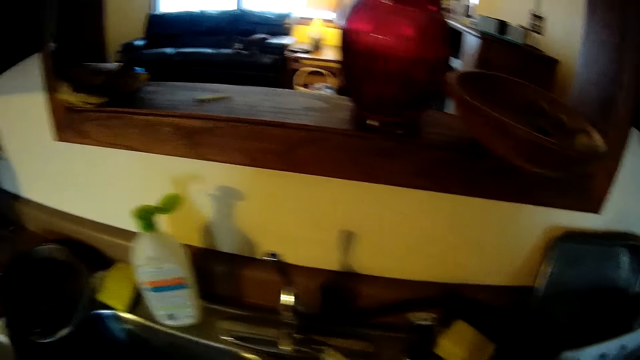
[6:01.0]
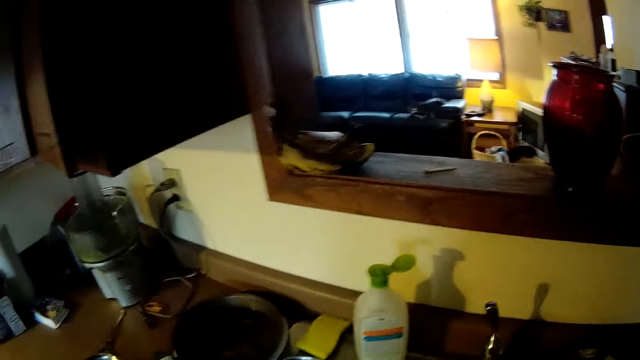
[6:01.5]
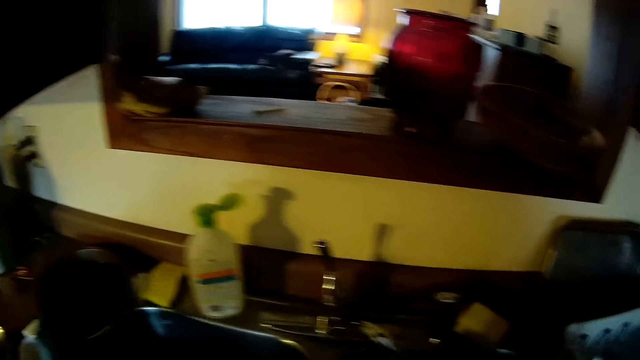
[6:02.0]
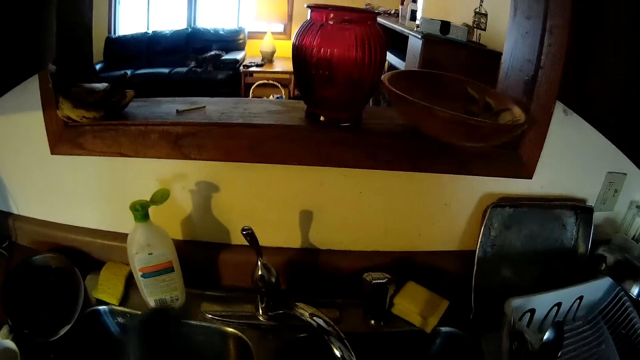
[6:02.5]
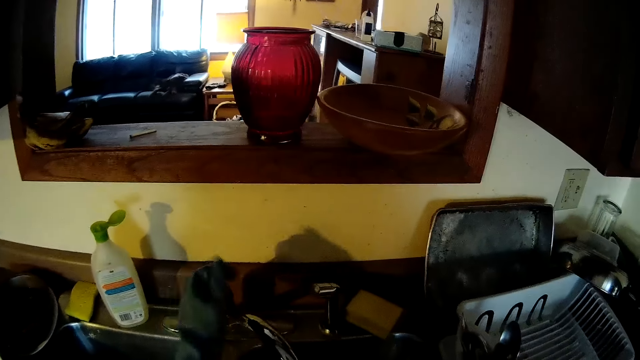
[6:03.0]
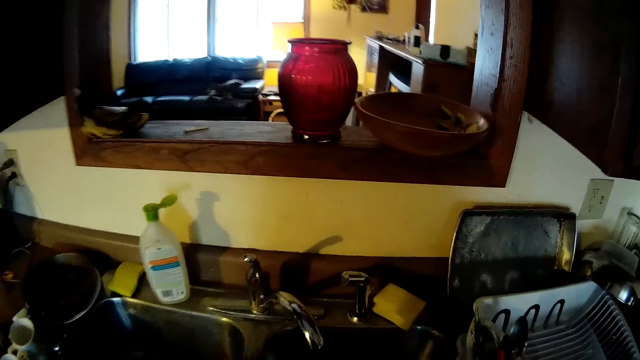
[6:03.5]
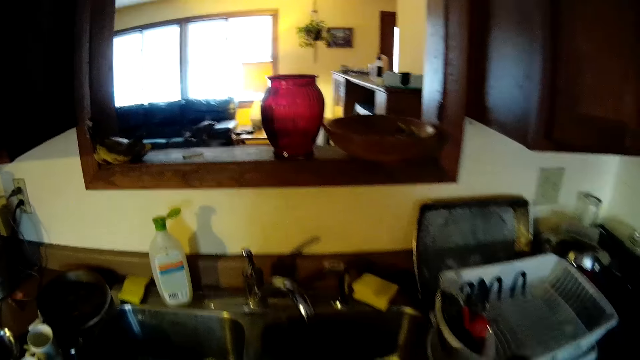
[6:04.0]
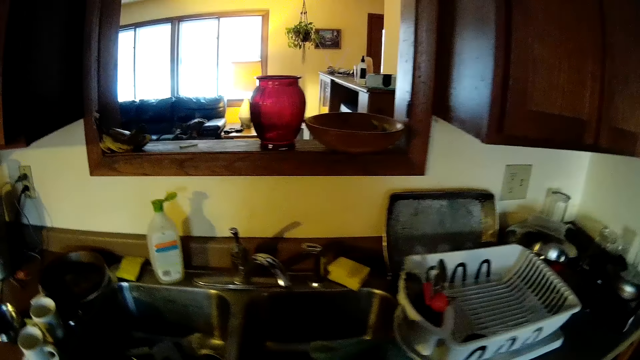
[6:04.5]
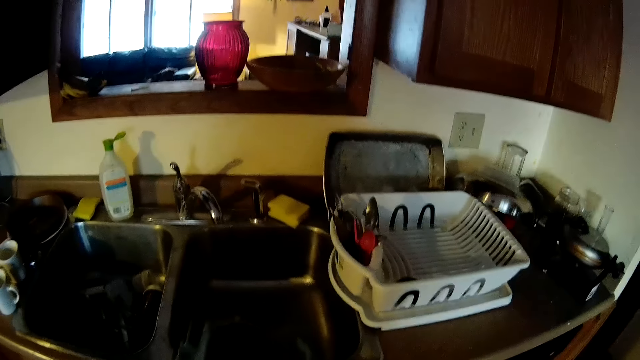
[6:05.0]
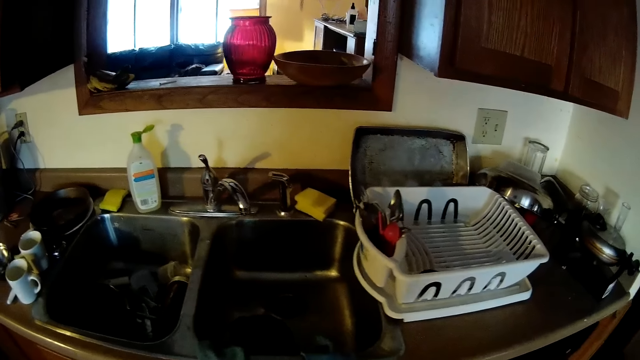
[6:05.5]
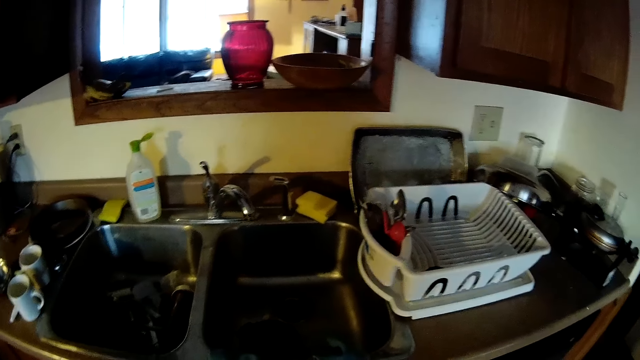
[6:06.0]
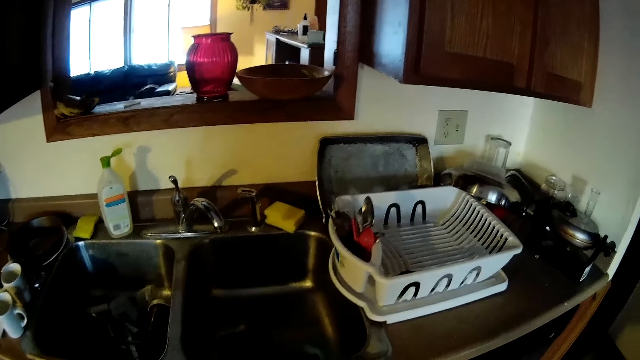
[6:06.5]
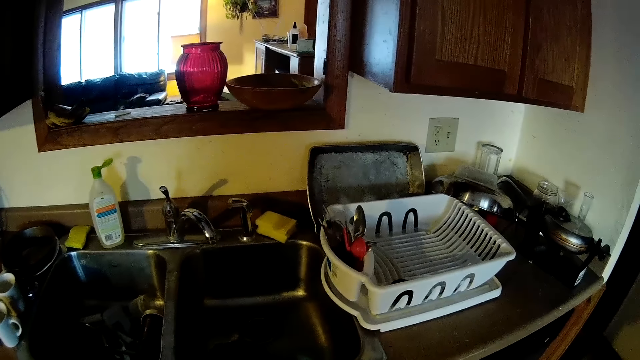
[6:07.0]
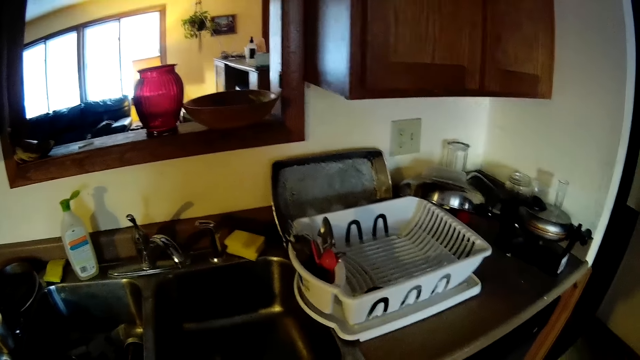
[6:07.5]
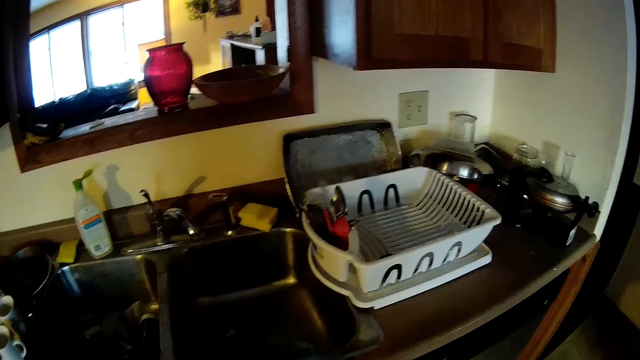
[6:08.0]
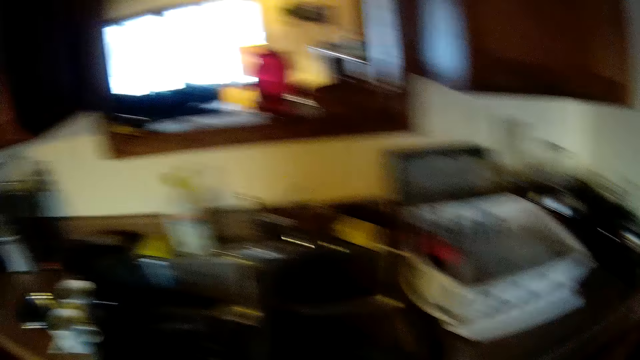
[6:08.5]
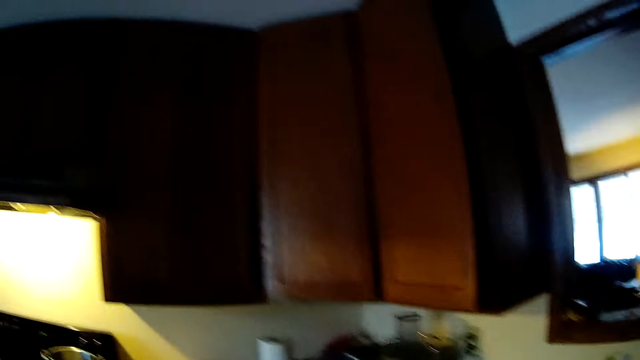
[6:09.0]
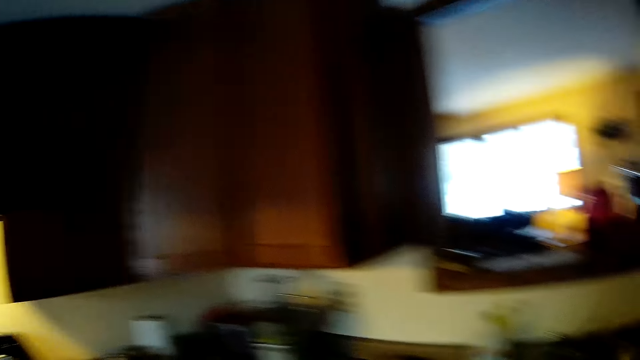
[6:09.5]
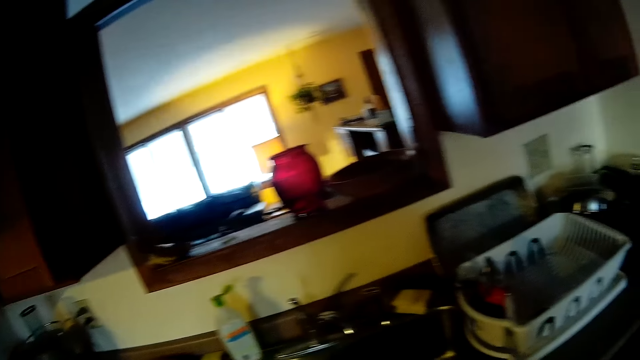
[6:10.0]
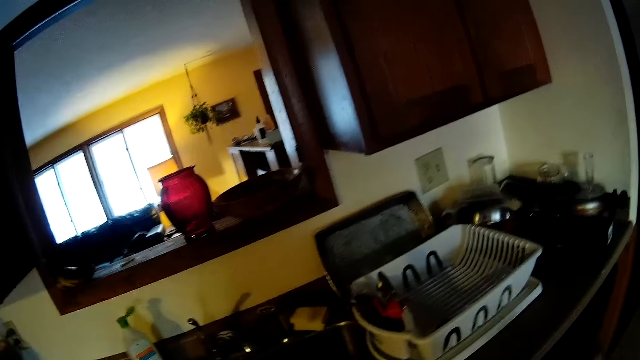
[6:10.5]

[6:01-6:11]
The camera wearer closes the tap with her left hand. She removes a pair of gloves with both hands into the sink.

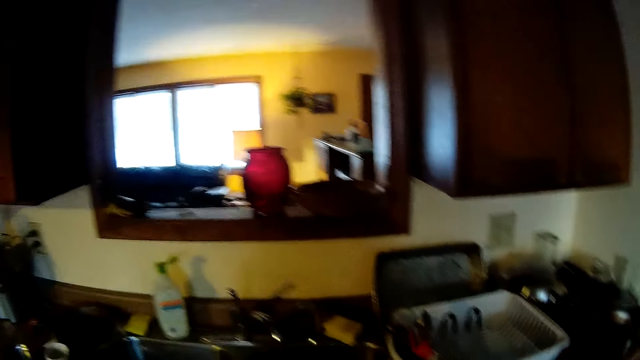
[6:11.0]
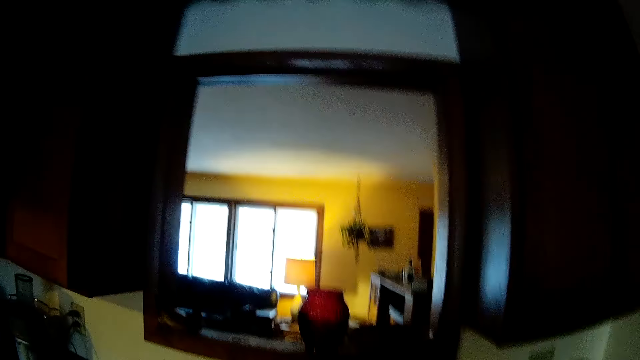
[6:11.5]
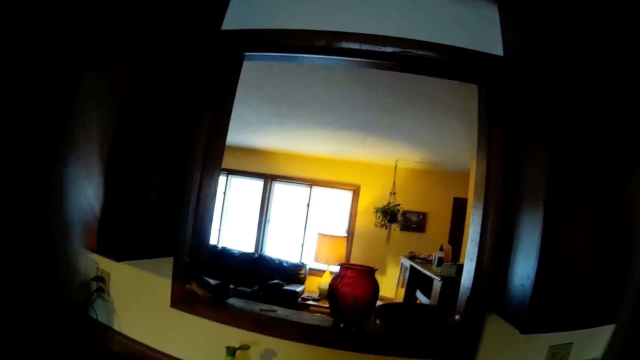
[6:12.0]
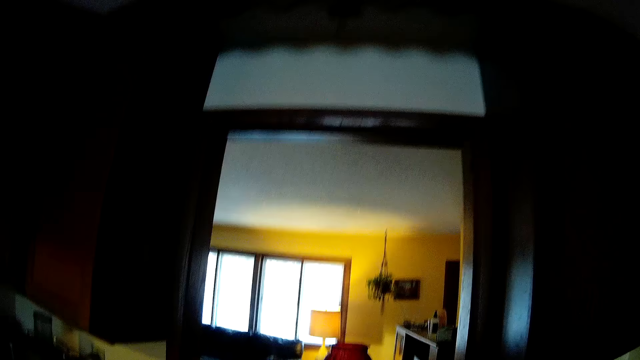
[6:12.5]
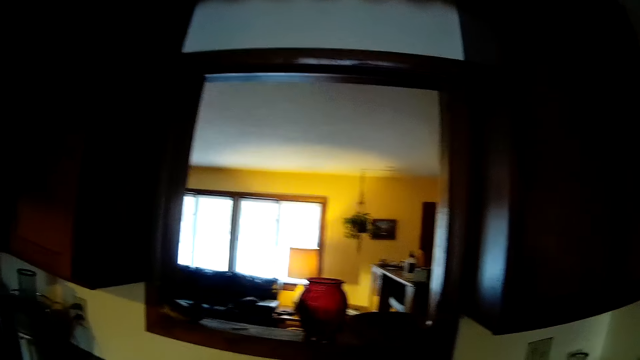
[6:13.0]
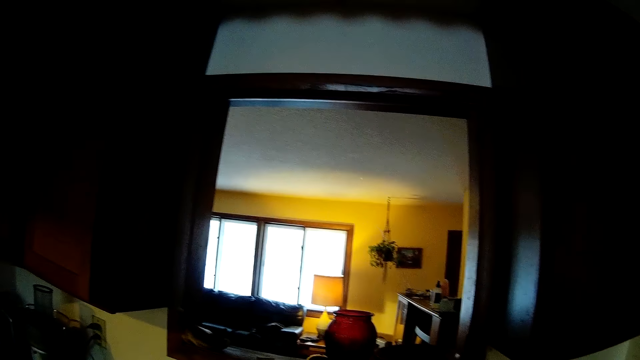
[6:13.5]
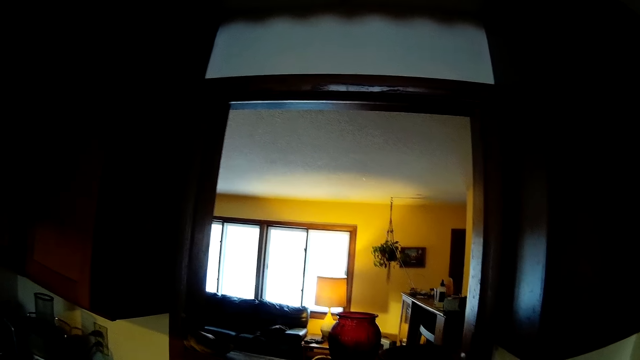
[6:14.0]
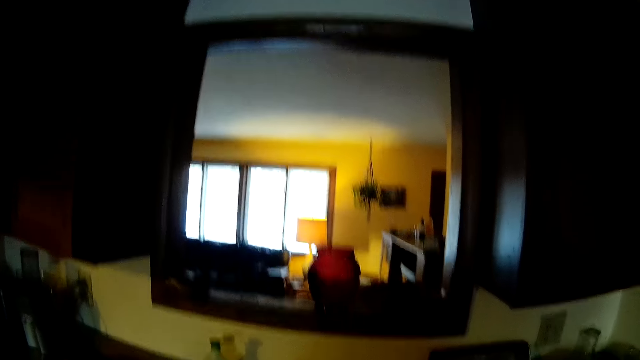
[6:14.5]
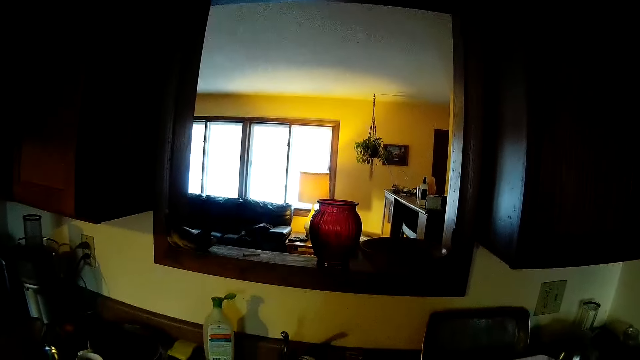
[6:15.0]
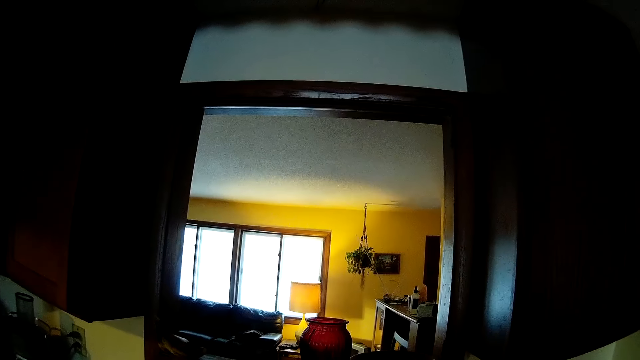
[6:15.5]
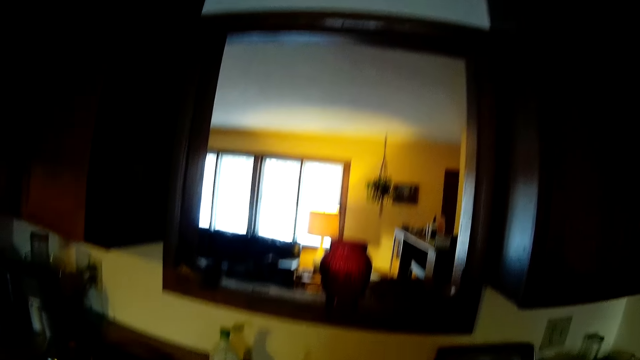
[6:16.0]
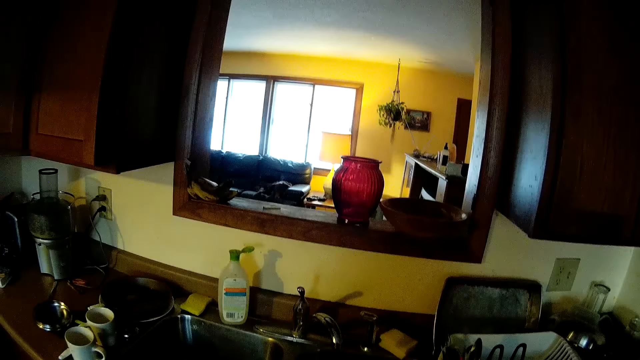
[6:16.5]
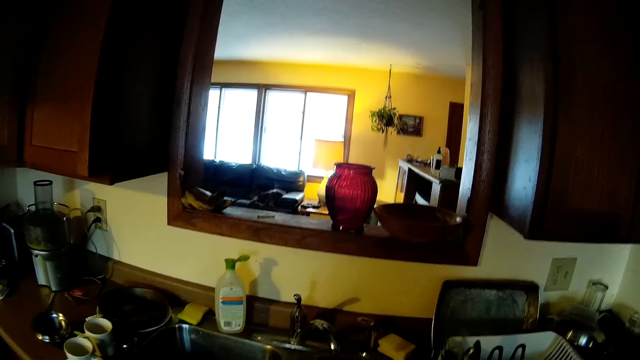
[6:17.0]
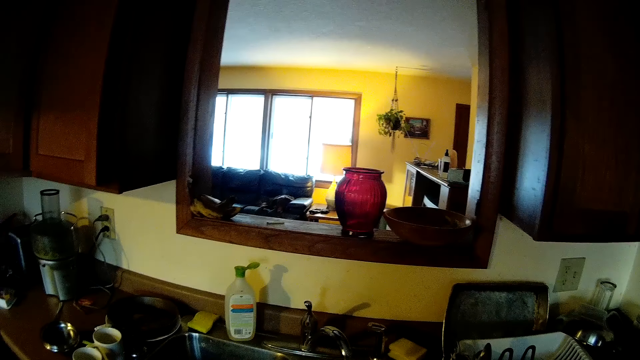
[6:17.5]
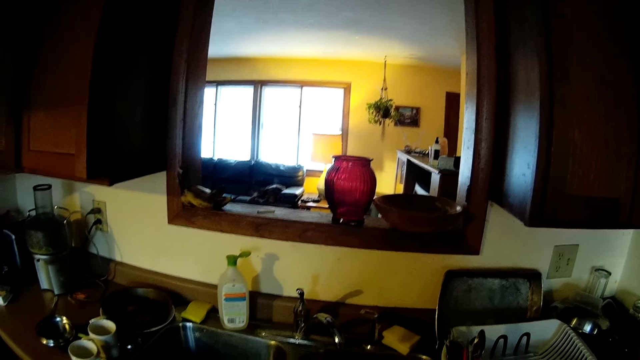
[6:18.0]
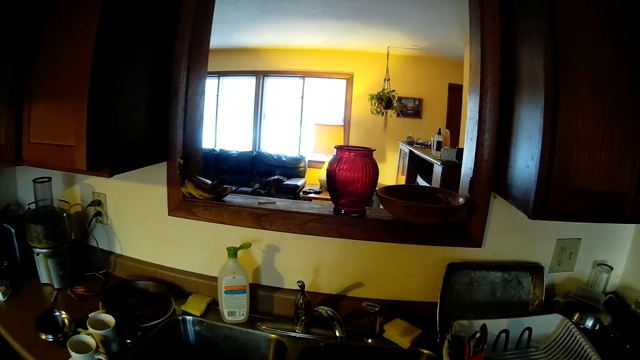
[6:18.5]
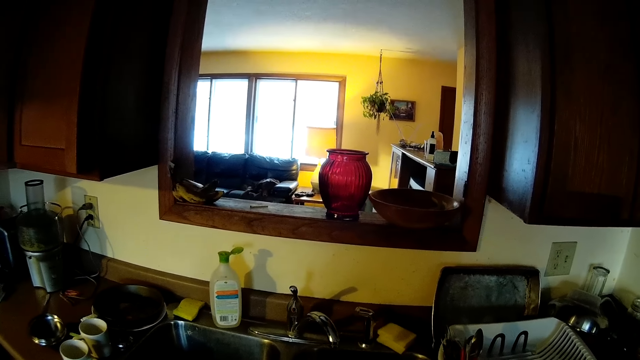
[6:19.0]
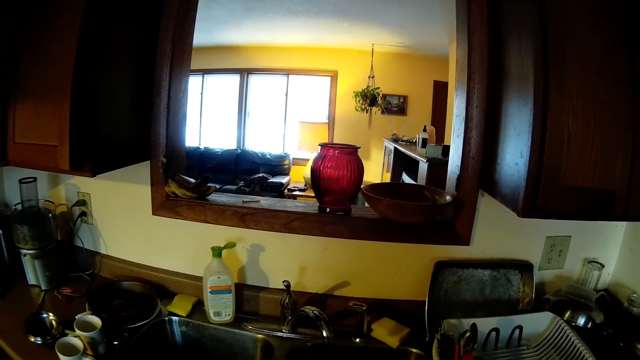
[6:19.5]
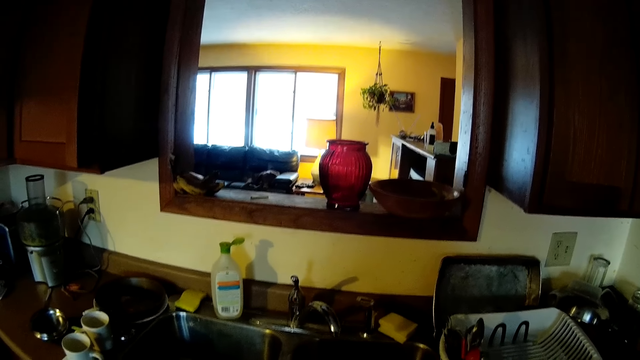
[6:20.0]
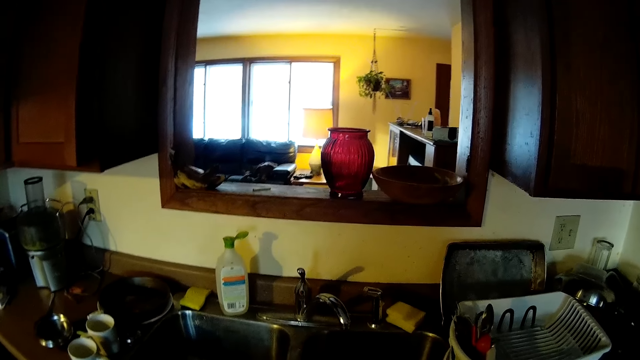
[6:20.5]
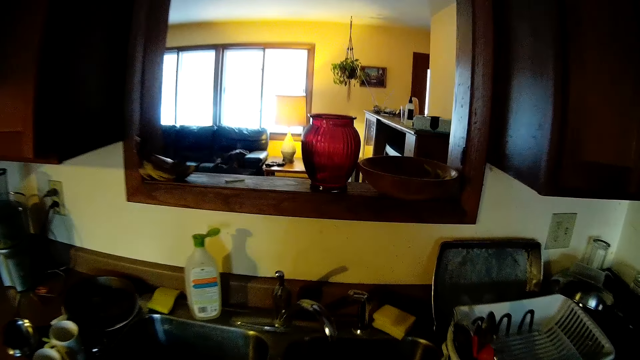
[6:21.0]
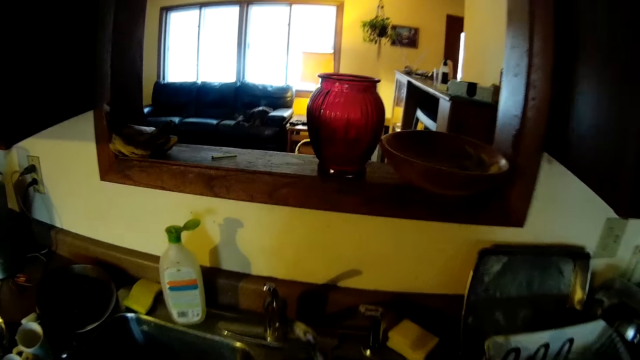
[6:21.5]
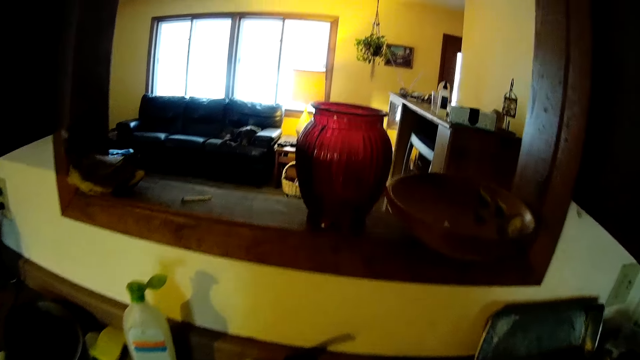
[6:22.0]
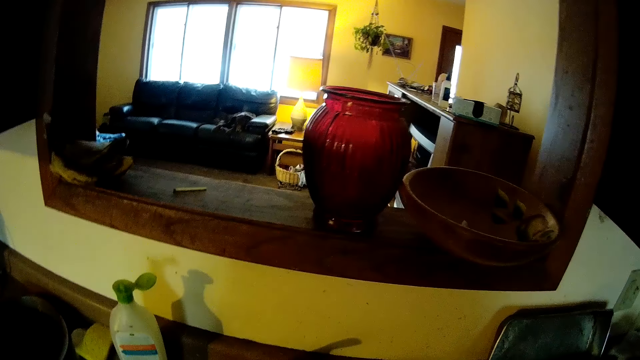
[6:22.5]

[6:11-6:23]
The camera wearer adjusts the camera.
